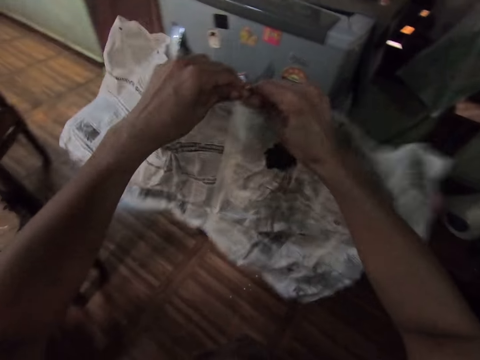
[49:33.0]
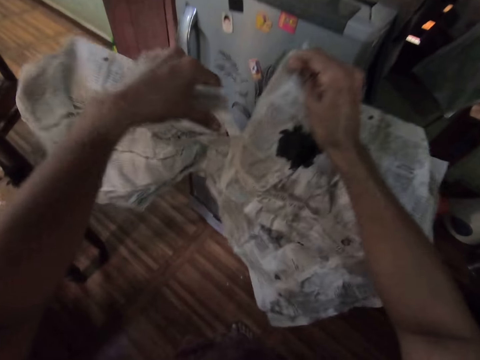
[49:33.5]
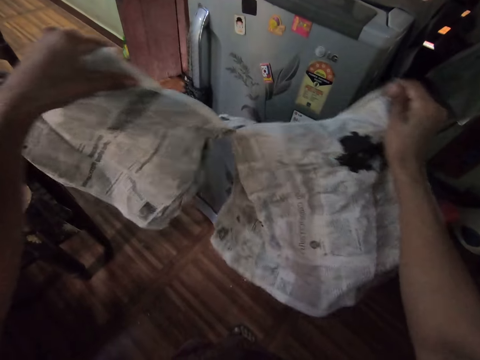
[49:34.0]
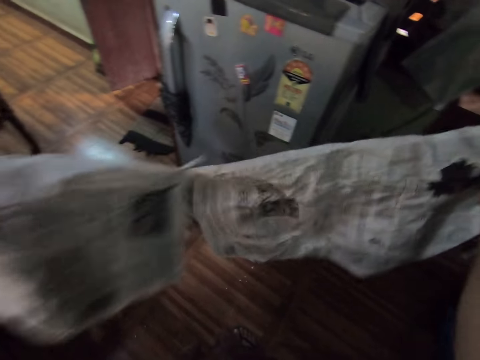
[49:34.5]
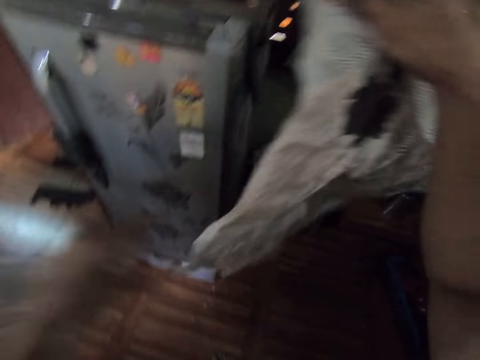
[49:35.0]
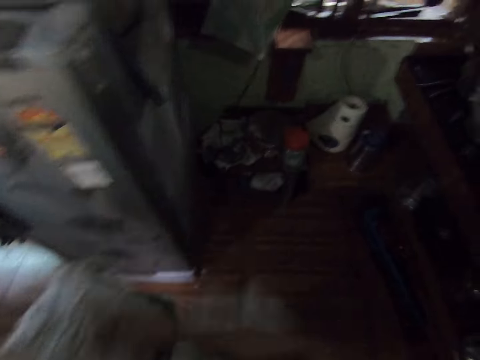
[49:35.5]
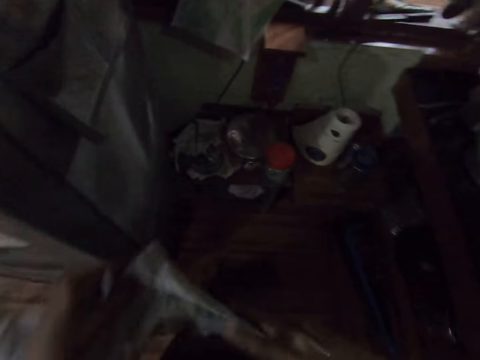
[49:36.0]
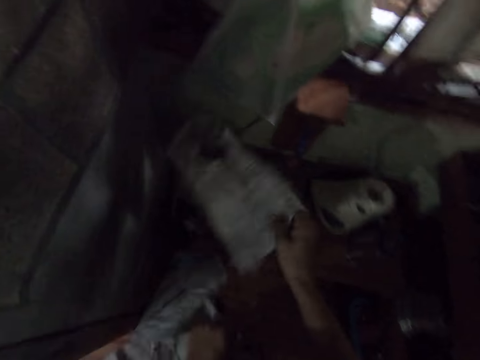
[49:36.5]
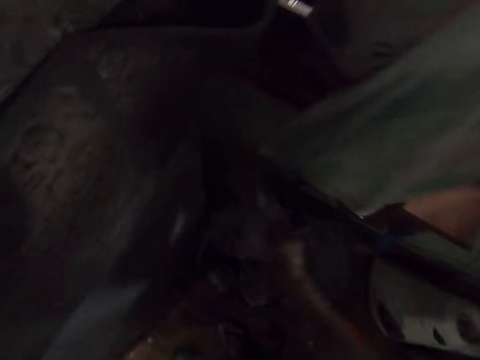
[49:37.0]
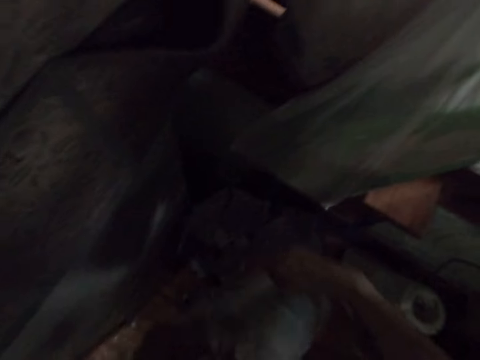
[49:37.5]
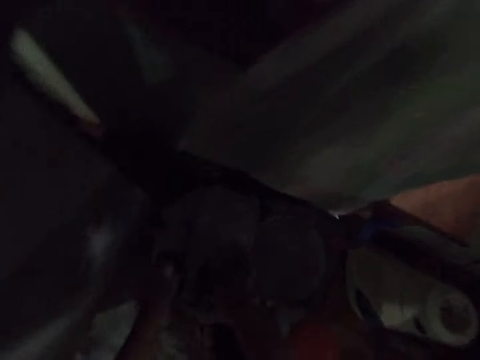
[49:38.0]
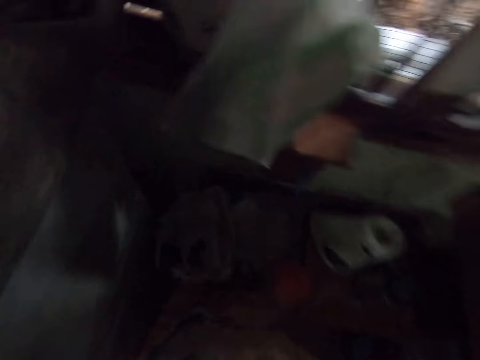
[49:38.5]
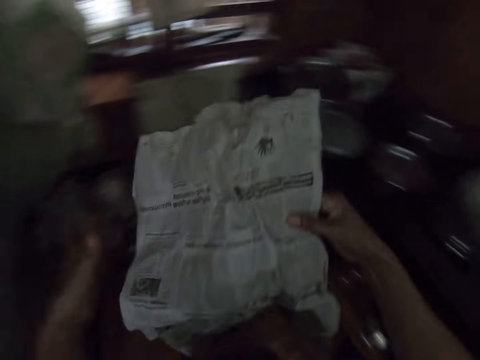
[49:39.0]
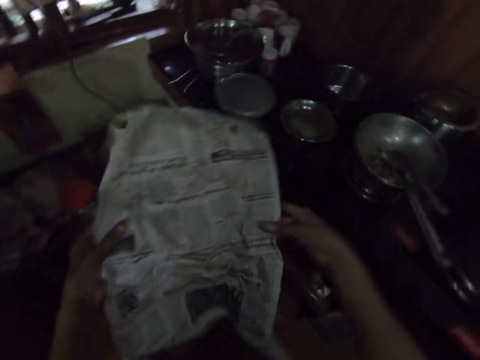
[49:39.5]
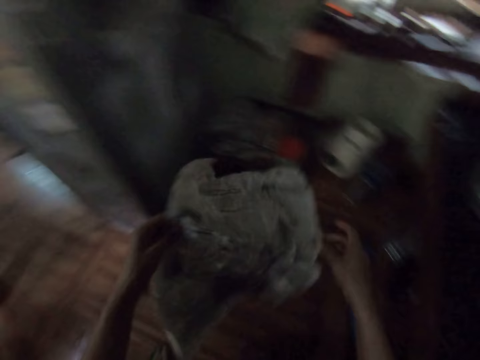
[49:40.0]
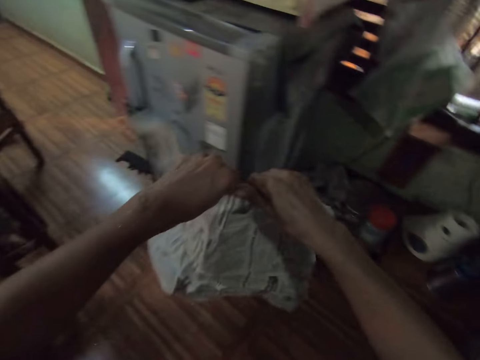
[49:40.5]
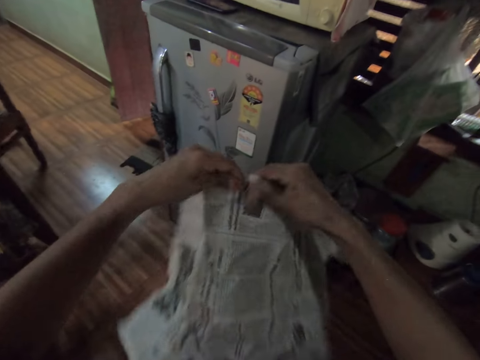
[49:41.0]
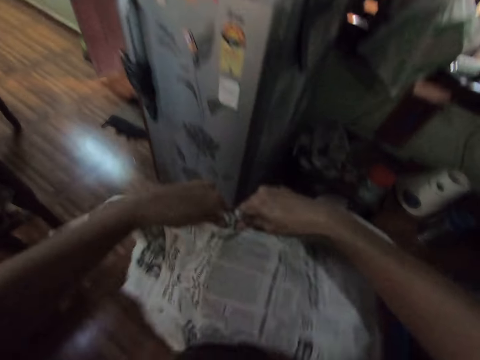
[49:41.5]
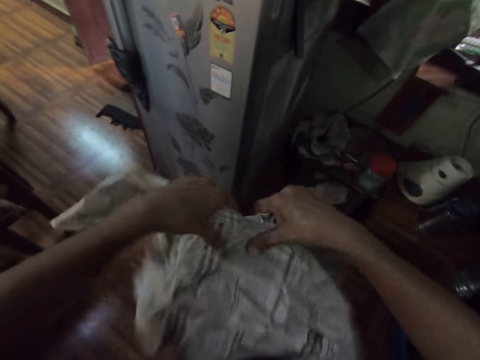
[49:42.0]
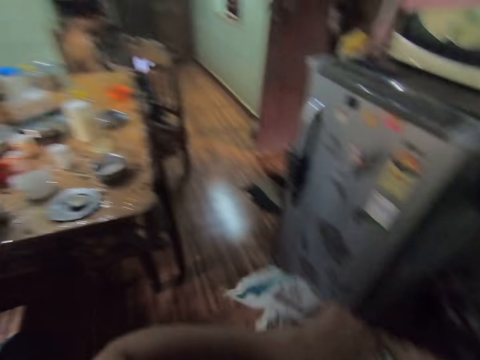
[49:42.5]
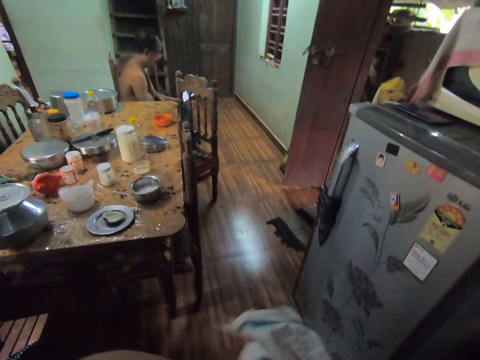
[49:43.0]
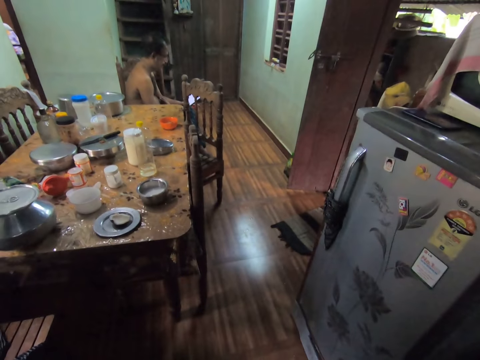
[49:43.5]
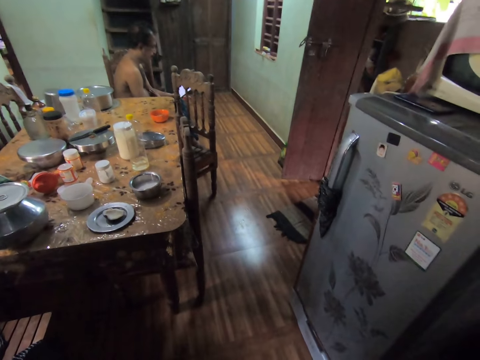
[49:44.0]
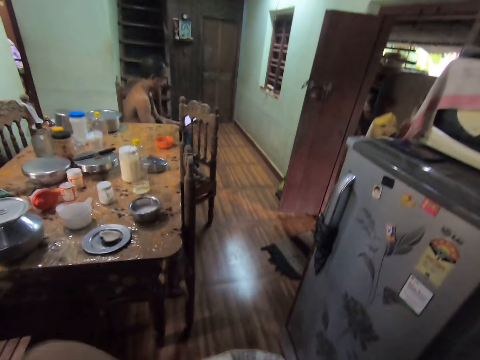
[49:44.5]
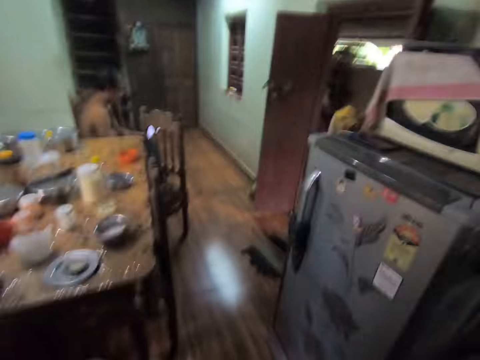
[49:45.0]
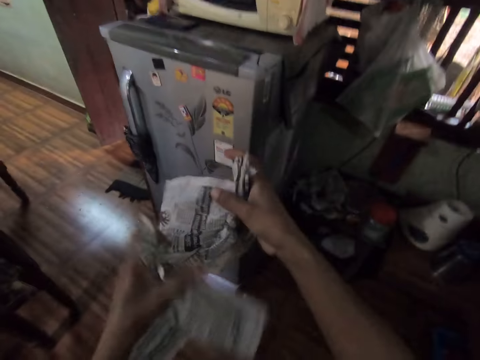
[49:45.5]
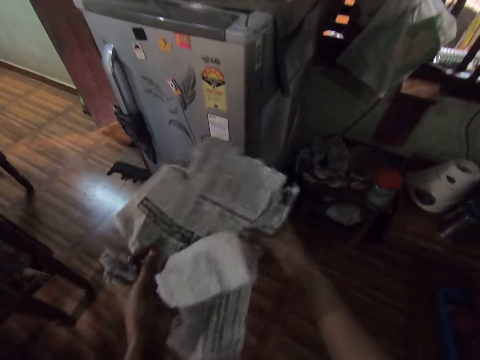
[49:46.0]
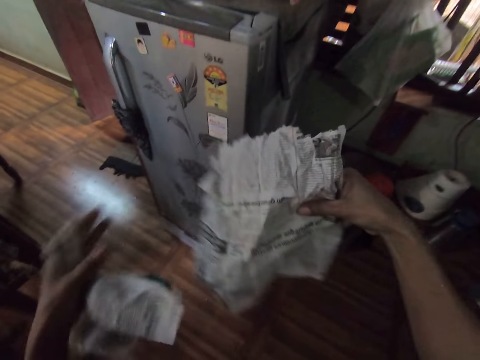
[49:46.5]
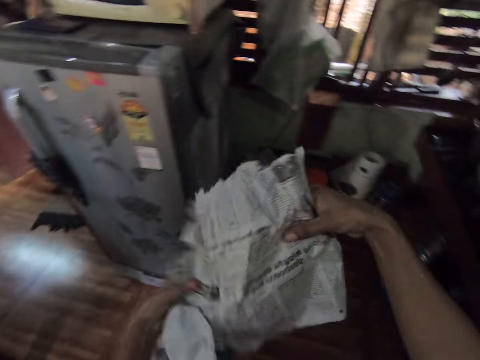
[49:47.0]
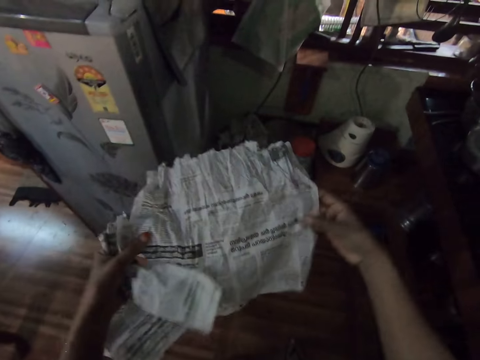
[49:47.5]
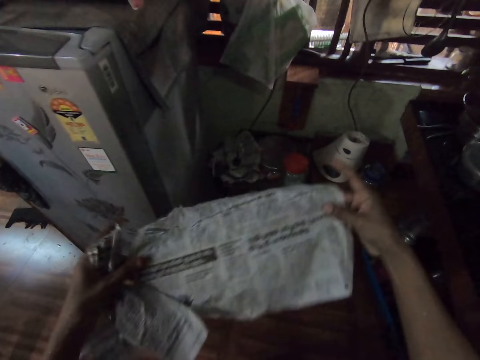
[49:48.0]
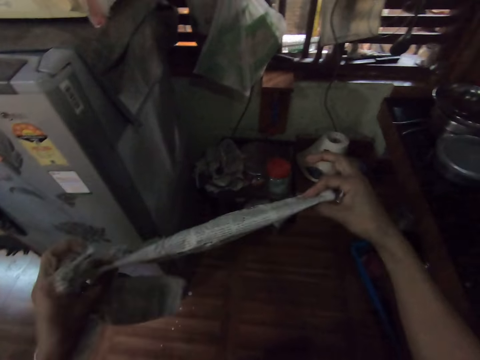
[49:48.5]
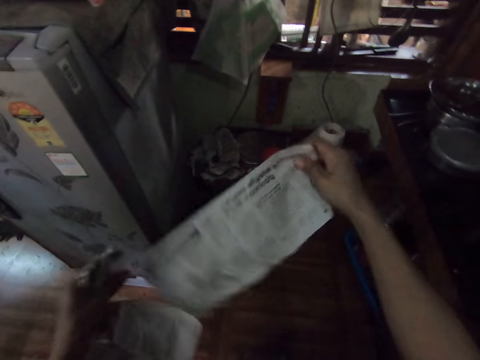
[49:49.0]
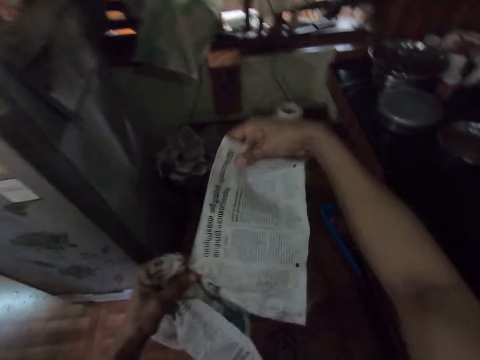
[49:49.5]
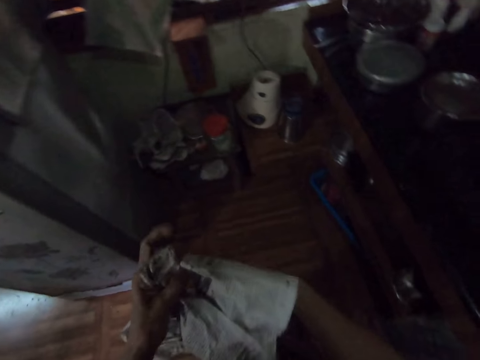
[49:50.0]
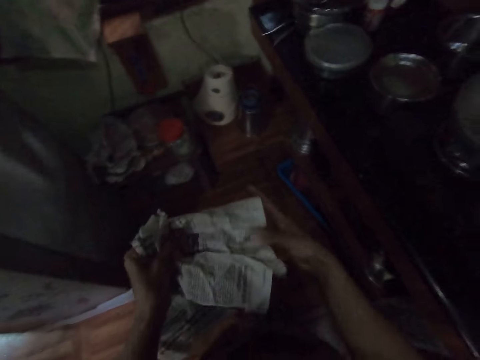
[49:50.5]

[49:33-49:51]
The camera wearer tears the newspaper with both hands. She folds the newspaper in her right hand. She drops the newspaper in her right hand in the bucket. She holds the newspaper in her left hand in her right hand. She tears the newspaper in her hands. She folds the torn piece of newspaper with her hands. She unfolds the newspaper.

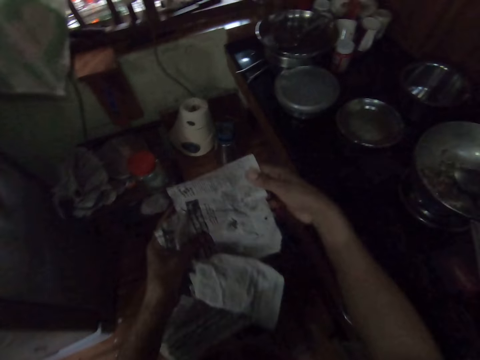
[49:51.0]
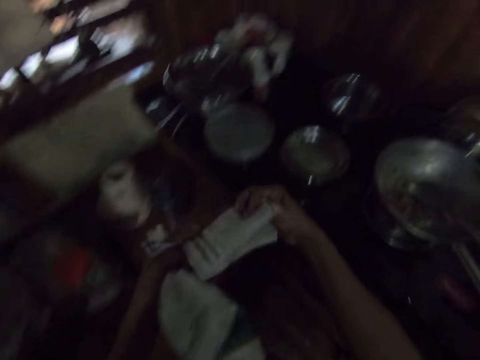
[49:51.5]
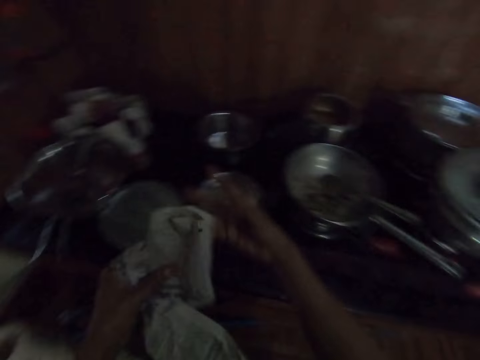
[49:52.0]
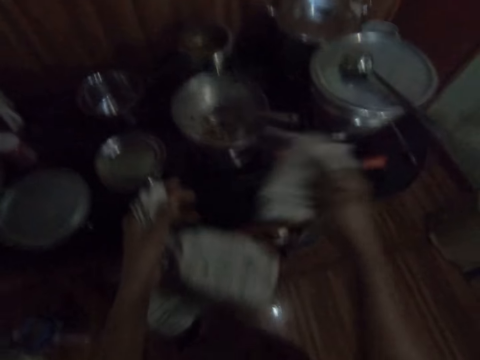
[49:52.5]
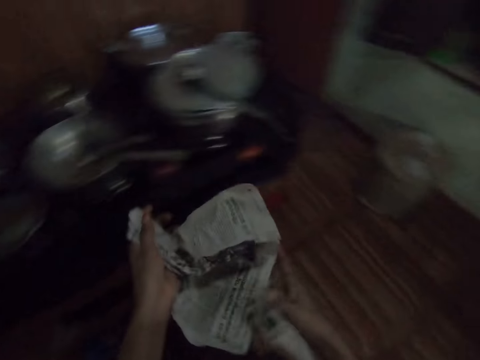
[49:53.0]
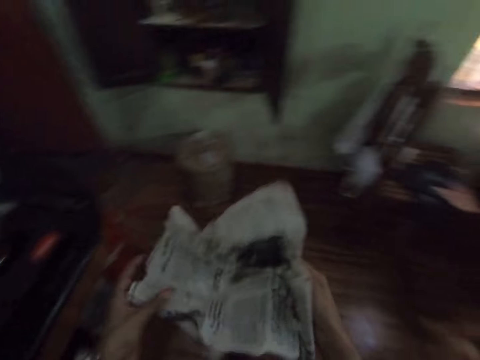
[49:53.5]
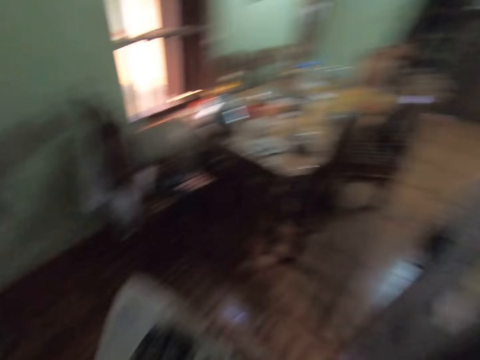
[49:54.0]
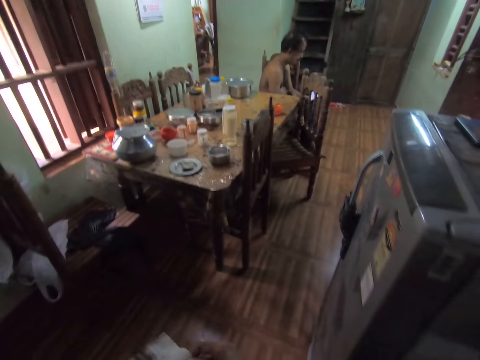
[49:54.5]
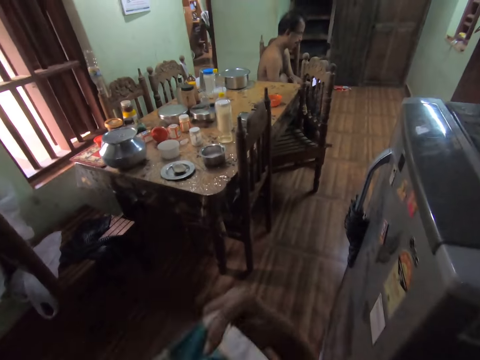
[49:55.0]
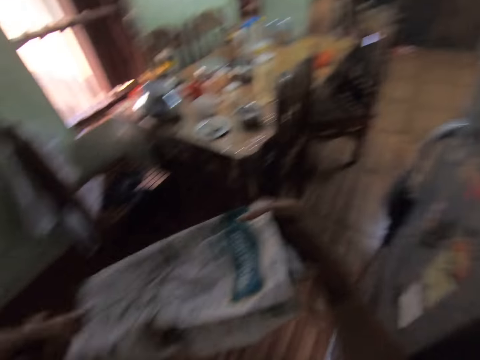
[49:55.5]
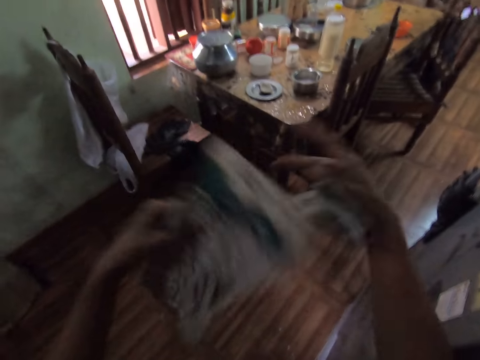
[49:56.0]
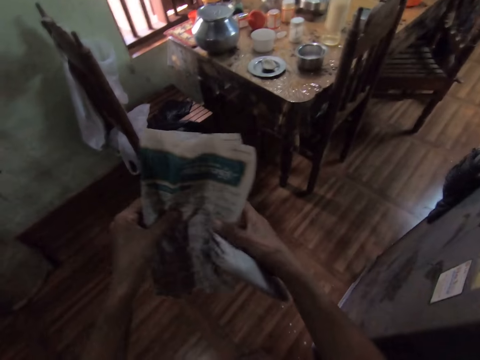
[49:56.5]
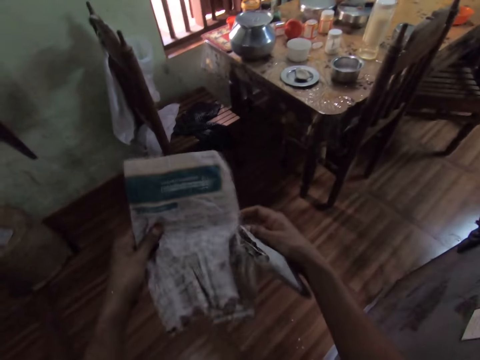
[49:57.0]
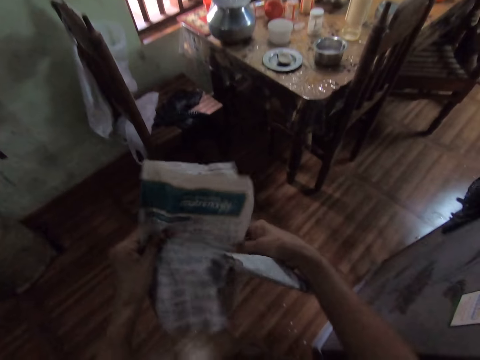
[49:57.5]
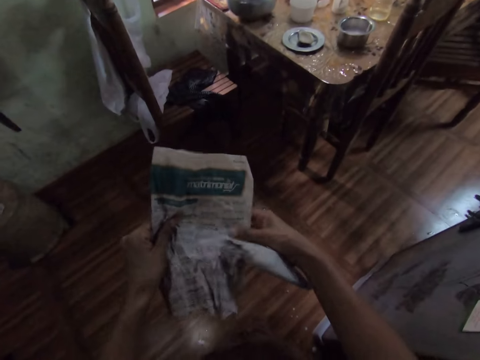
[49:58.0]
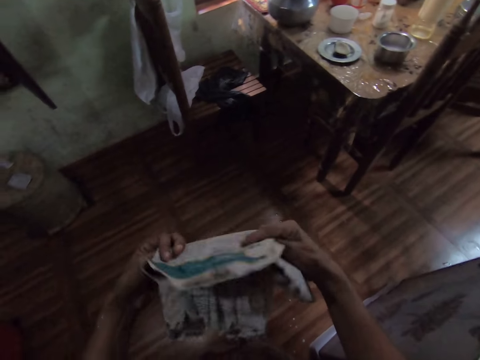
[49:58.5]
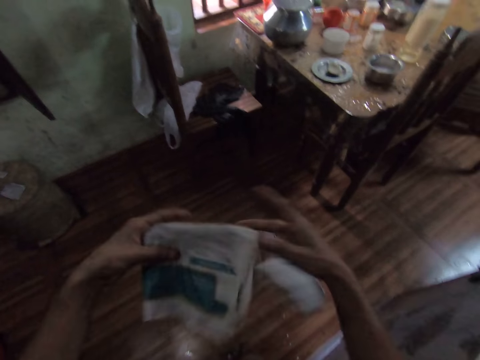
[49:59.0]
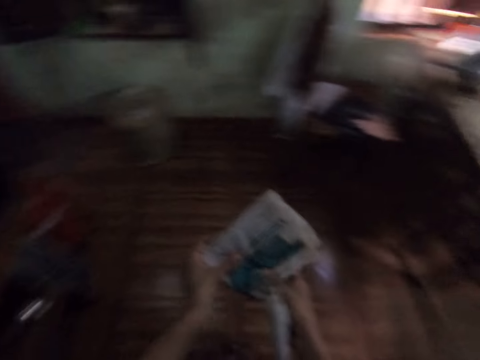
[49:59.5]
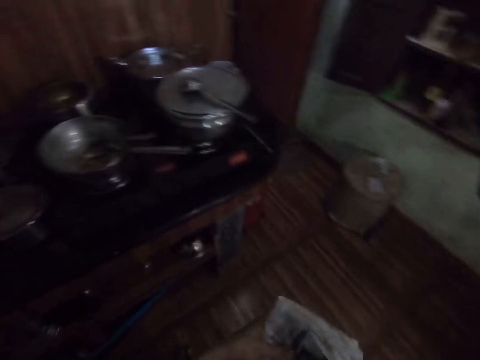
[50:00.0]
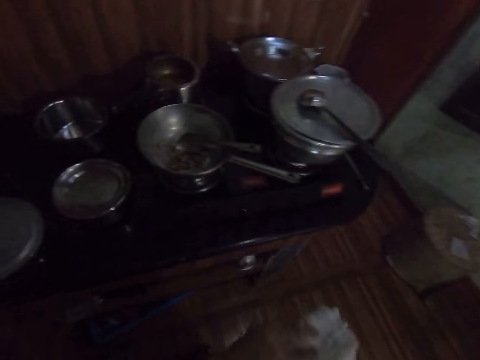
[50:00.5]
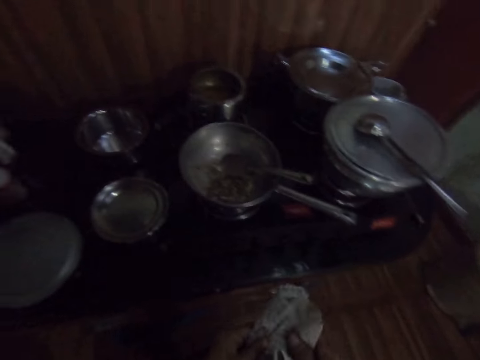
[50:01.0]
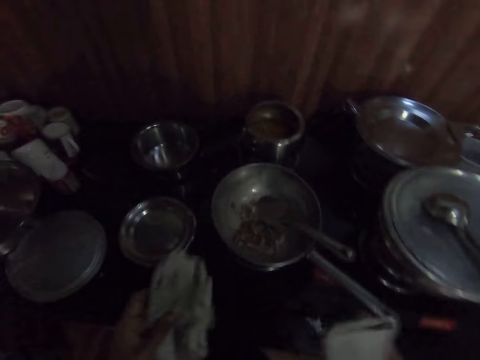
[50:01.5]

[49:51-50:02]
The camera wearer folds the torn piece of newspaper with her hands.
